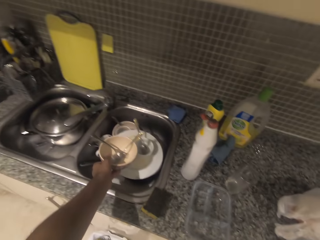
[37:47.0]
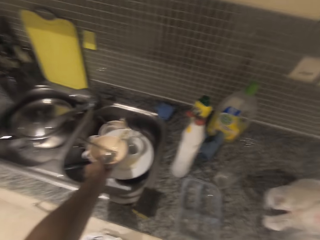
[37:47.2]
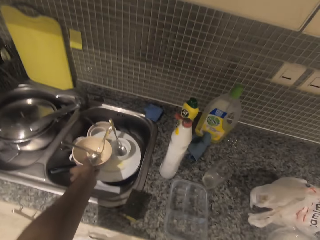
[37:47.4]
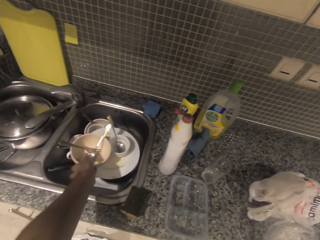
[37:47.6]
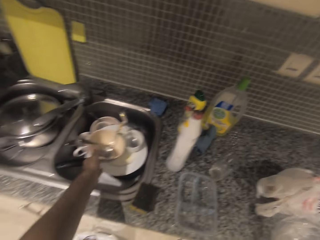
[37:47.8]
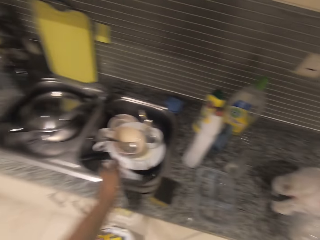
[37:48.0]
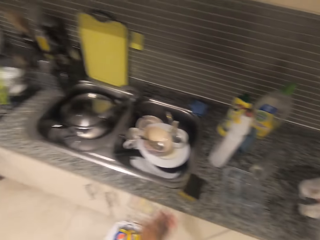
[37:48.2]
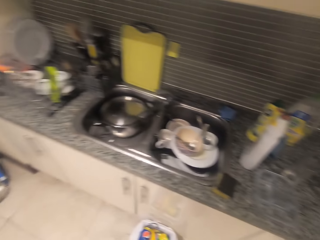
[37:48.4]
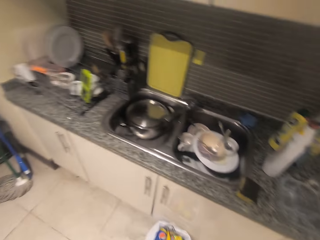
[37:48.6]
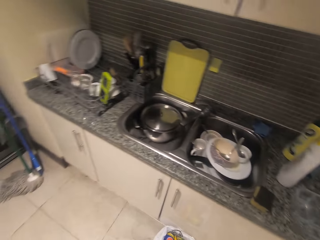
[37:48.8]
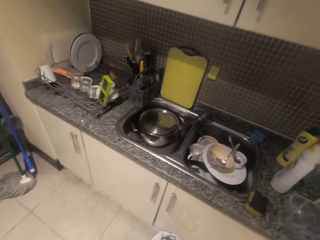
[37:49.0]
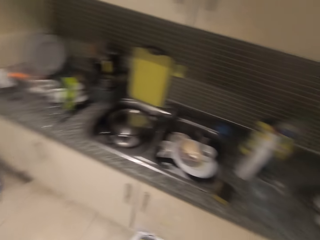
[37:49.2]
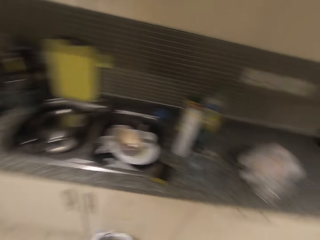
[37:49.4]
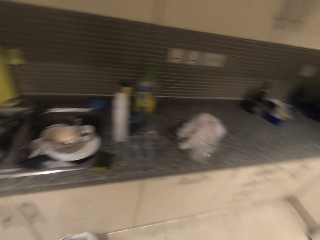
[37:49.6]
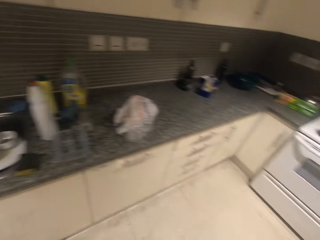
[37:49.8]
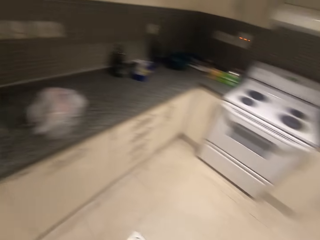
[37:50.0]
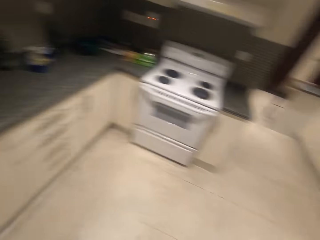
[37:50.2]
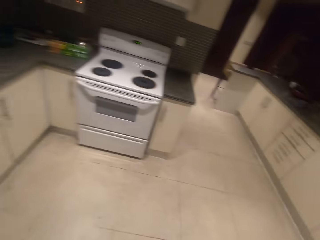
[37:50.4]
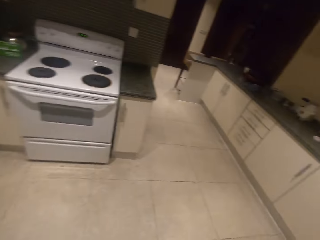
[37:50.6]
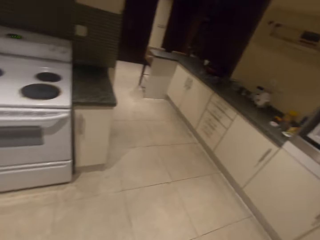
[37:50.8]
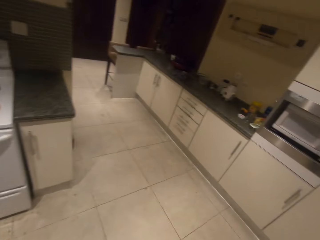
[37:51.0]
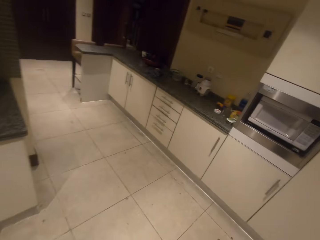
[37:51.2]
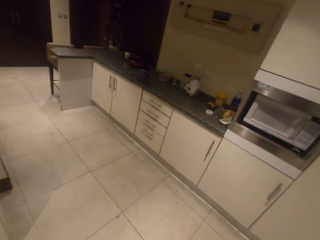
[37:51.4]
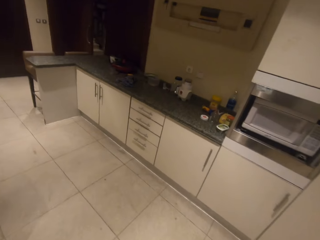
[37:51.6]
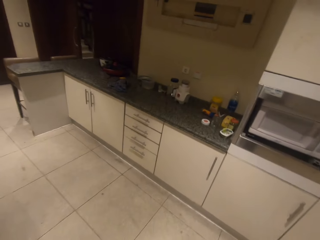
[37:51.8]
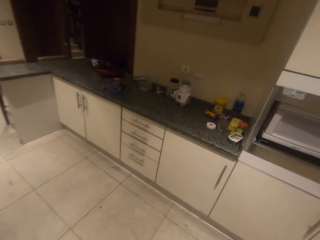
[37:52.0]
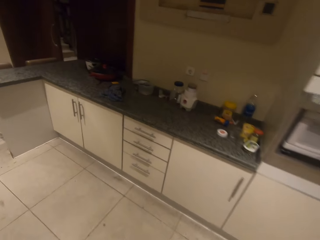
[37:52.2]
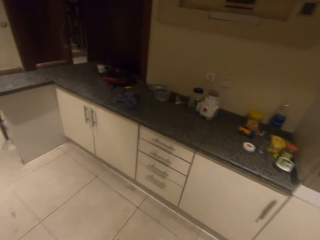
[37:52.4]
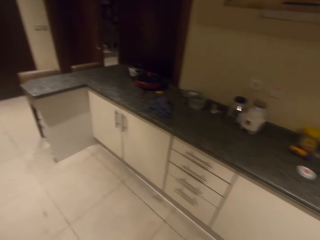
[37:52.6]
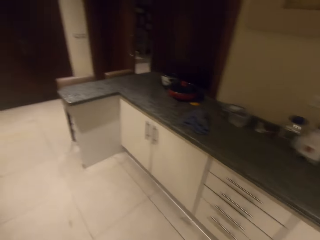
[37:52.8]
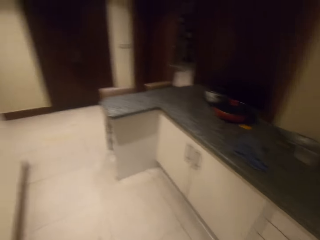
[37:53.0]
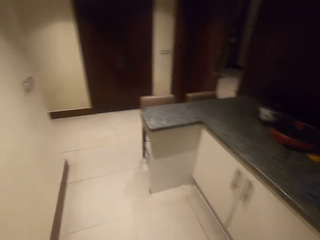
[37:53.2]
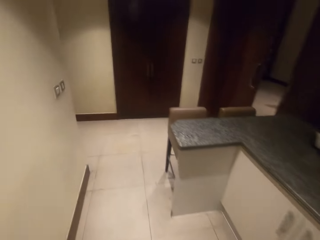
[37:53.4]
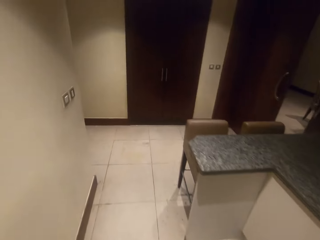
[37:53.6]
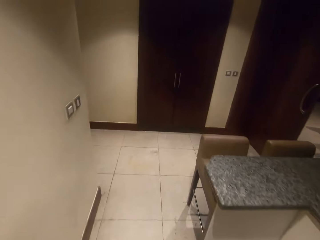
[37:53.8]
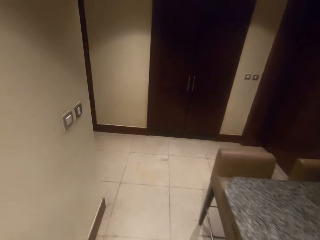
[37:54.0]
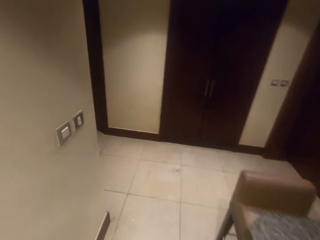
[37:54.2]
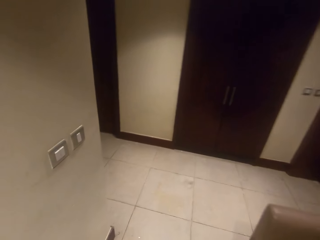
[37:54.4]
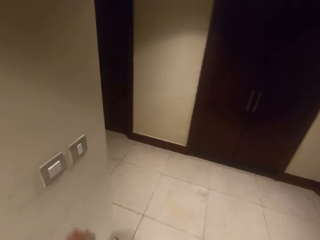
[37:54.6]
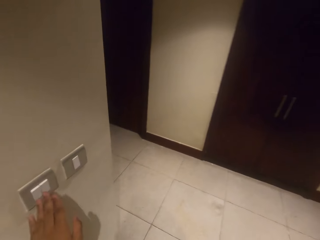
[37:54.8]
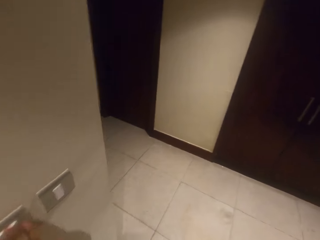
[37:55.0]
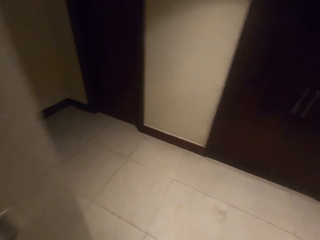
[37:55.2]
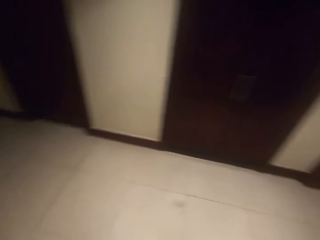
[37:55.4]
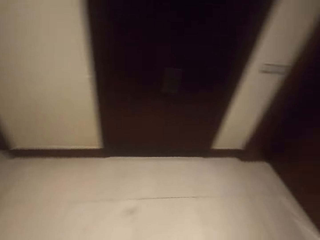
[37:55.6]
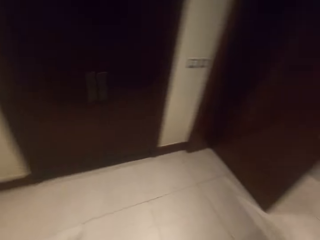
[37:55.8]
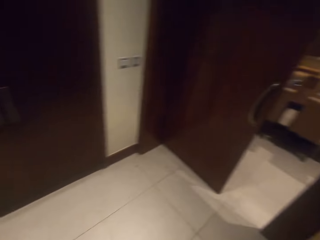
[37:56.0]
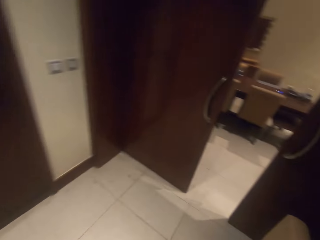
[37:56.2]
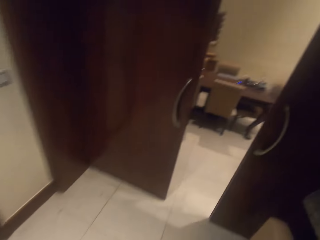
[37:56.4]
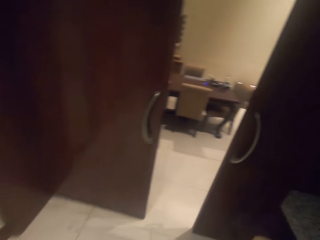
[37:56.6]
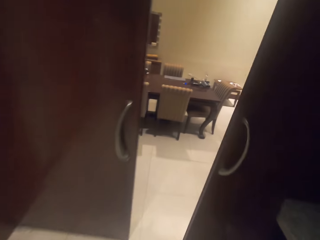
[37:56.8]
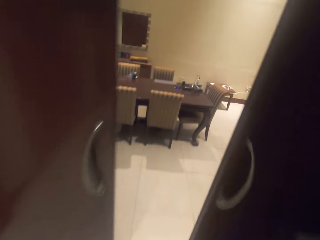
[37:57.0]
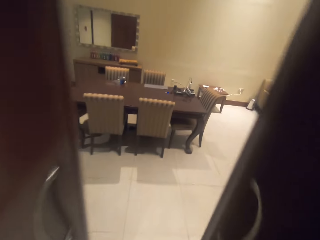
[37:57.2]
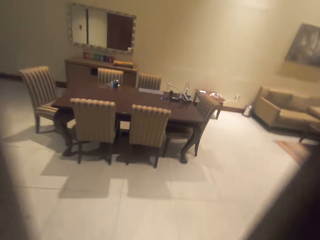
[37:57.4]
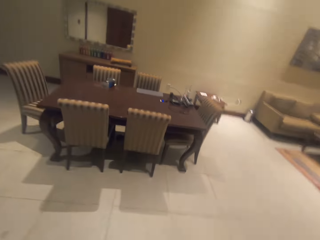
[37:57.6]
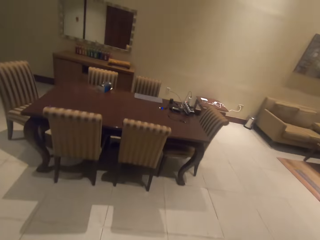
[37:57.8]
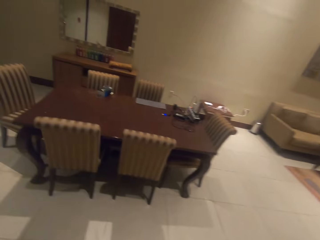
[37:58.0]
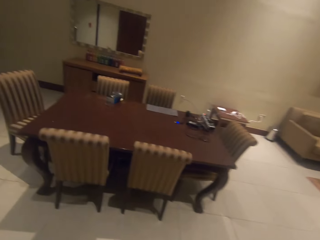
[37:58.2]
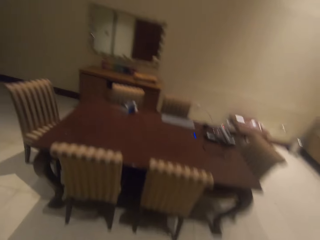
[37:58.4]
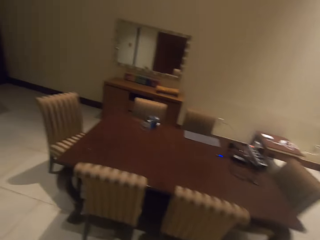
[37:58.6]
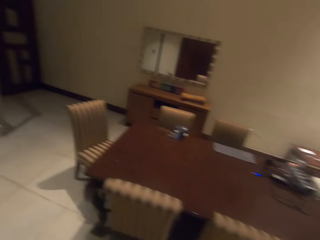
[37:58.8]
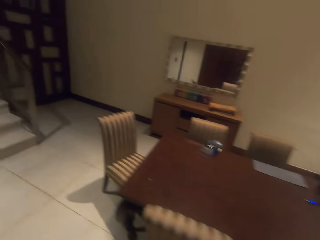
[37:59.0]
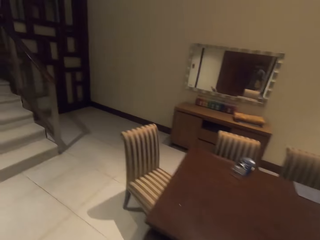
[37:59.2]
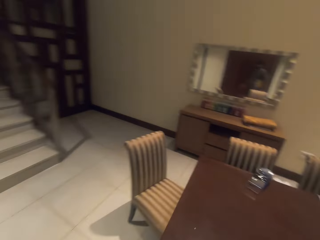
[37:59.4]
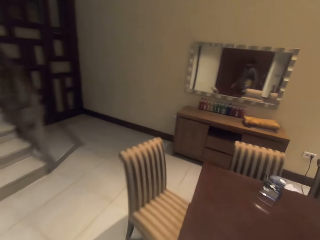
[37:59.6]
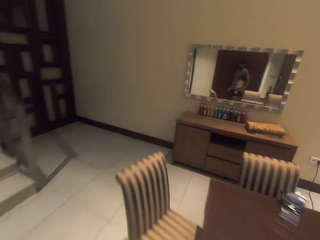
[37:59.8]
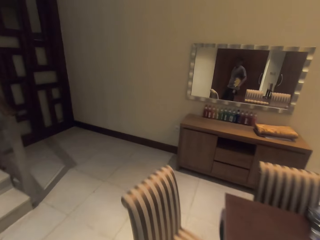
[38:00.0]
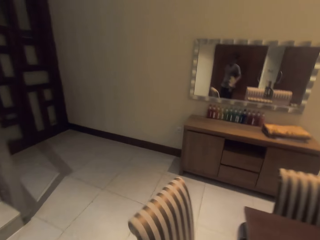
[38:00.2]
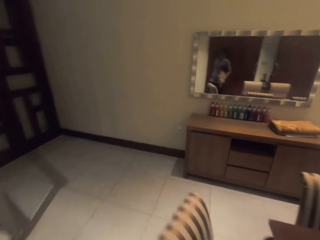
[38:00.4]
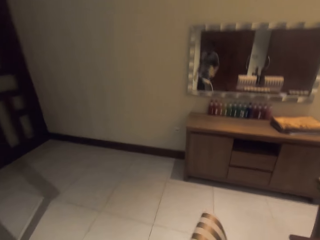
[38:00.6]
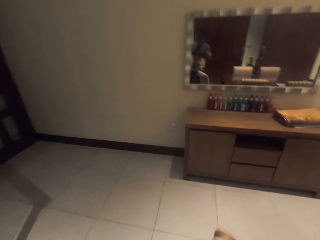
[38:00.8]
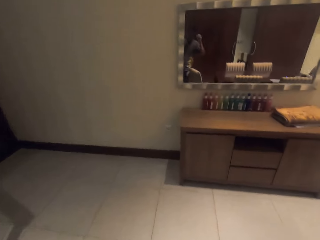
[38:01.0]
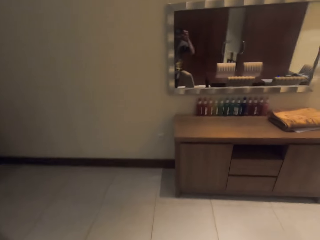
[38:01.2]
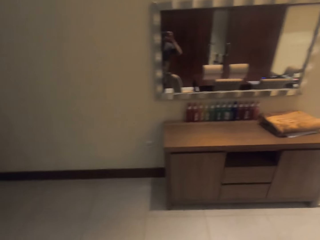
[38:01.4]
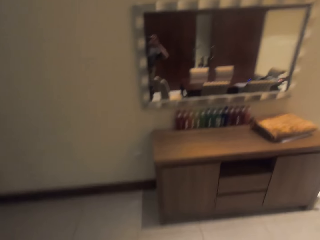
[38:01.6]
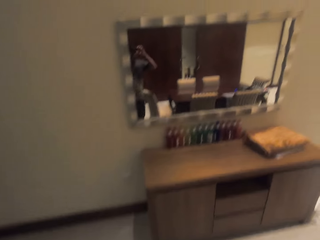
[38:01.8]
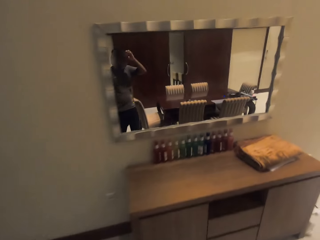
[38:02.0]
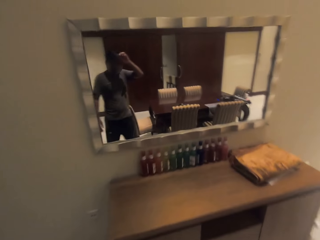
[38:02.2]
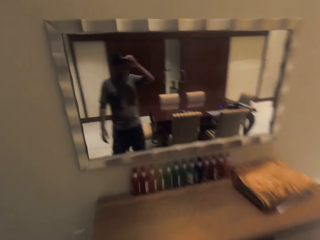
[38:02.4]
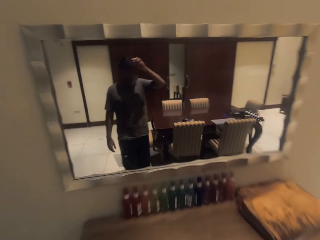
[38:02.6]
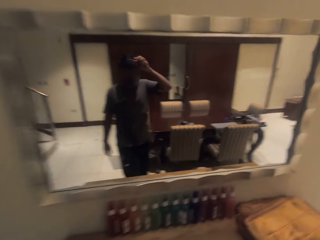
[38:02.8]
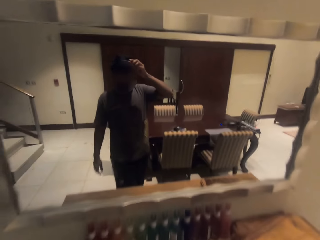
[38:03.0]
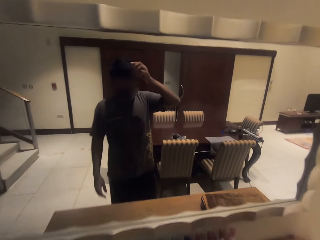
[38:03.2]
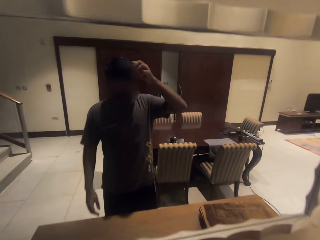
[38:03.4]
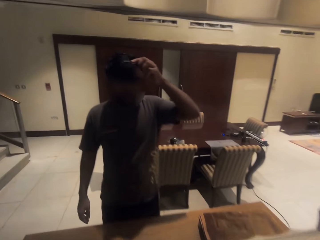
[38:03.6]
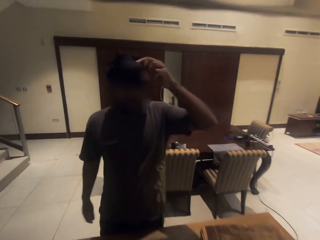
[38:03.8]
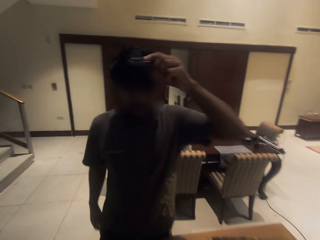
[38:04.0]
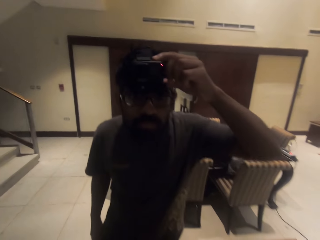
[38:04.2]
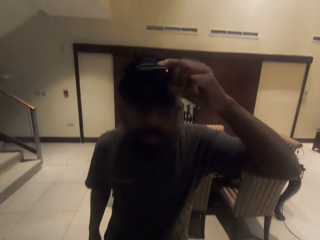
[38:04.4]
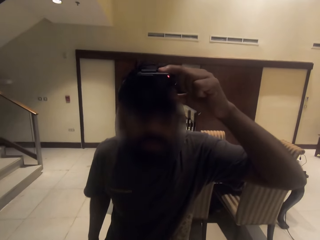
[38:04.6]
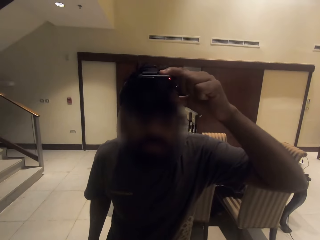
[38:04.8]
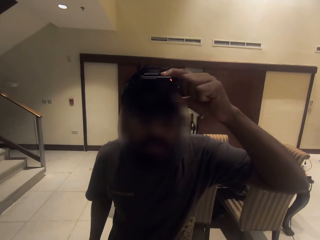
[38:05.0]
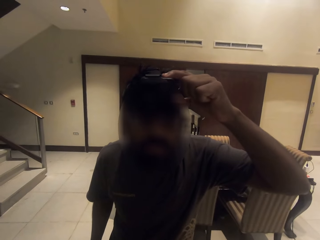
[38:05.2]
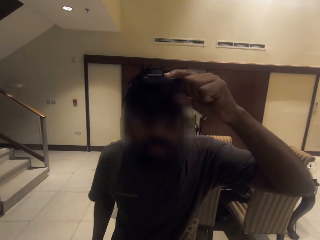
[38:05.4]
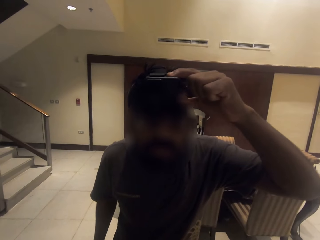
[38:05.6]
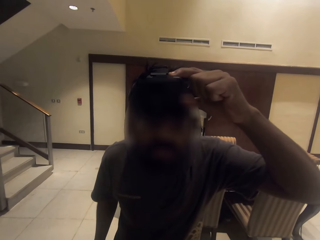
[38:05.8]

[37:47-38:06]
The camera wearer puts the dish with spoons into the sink. He walks around the kitchen. He switches off the bulb of the kitchen. He walks around the room. He touches the camera on his head. He gazes into the mirror.
